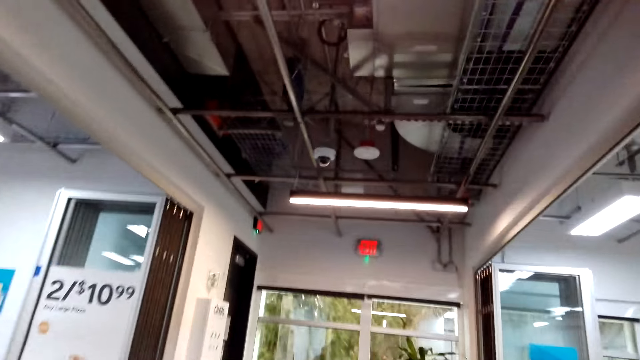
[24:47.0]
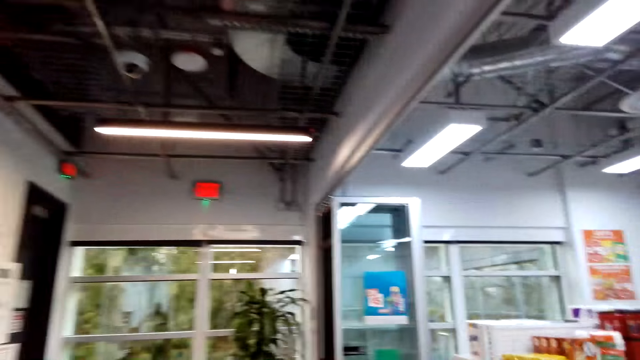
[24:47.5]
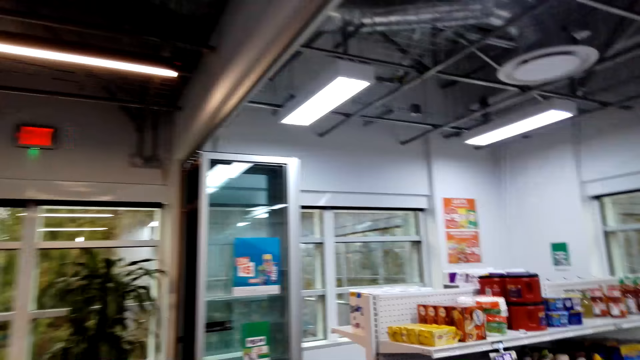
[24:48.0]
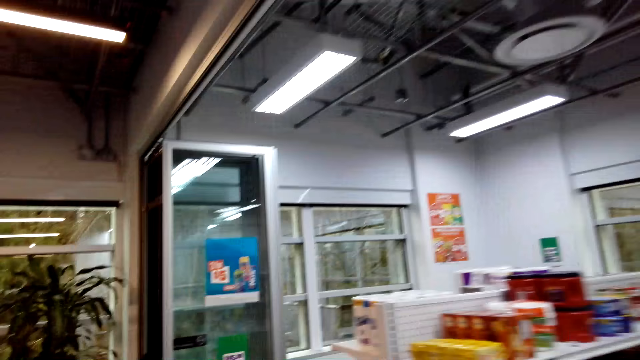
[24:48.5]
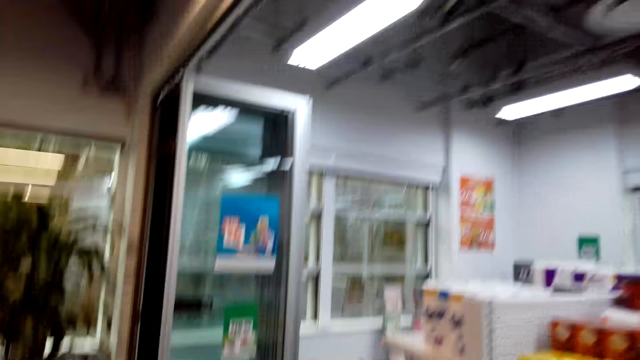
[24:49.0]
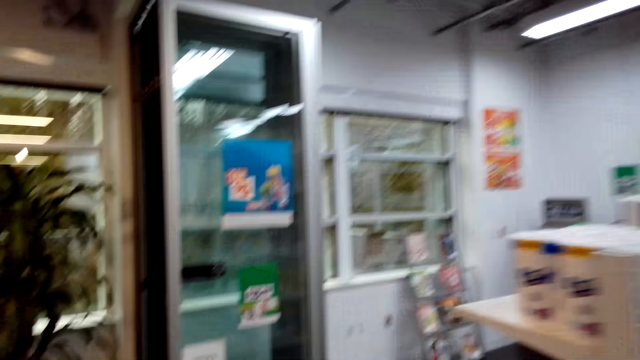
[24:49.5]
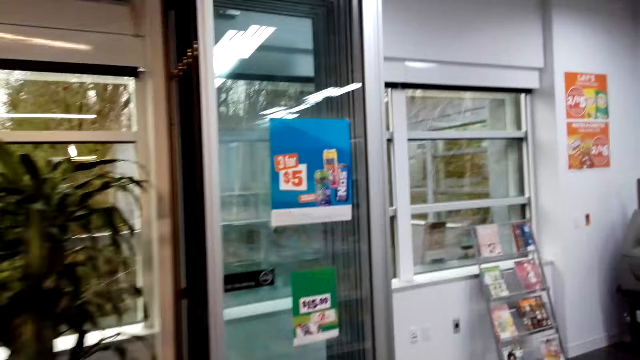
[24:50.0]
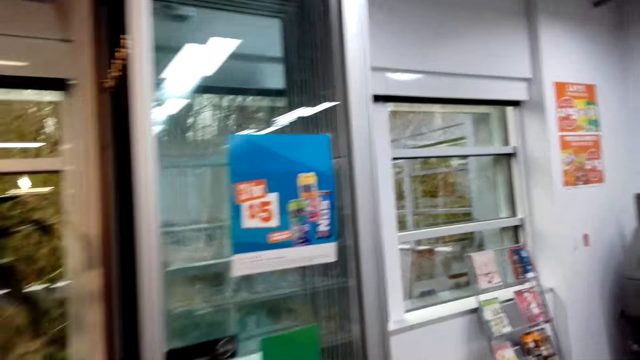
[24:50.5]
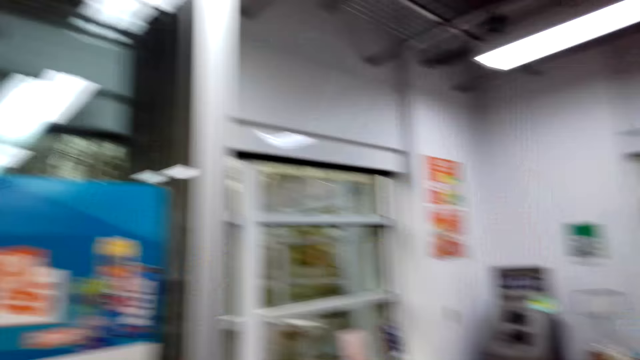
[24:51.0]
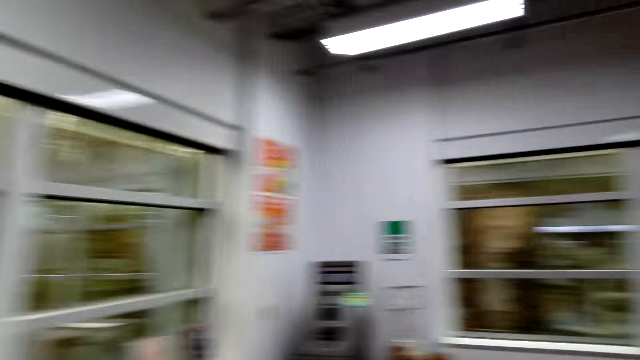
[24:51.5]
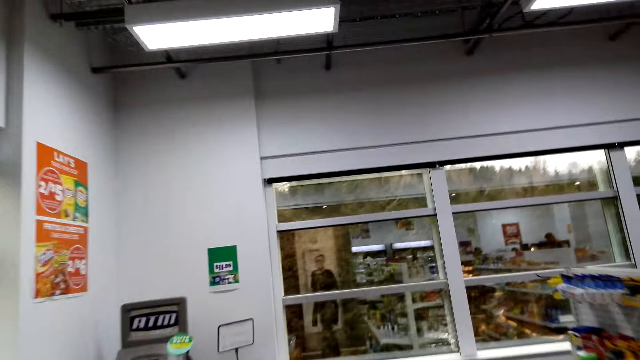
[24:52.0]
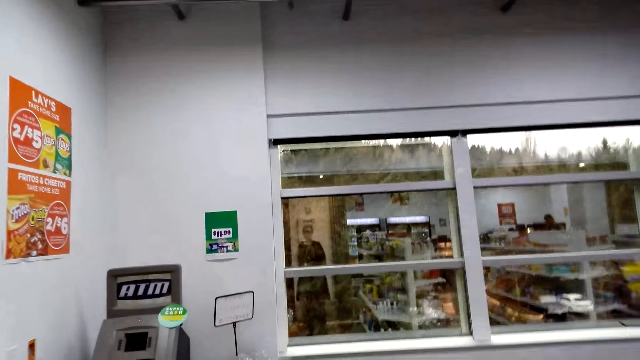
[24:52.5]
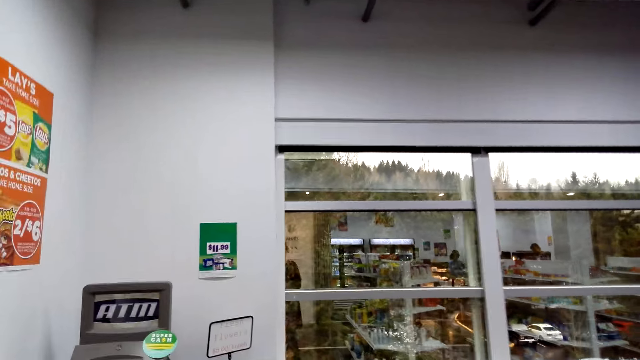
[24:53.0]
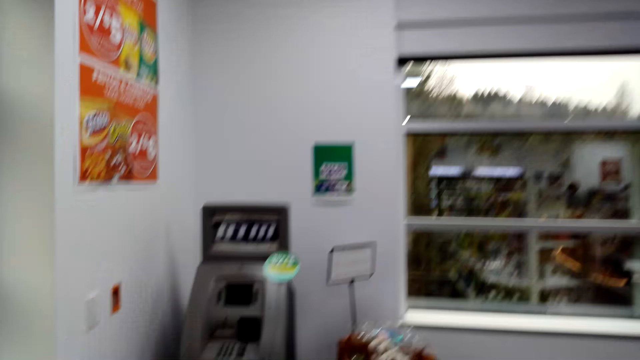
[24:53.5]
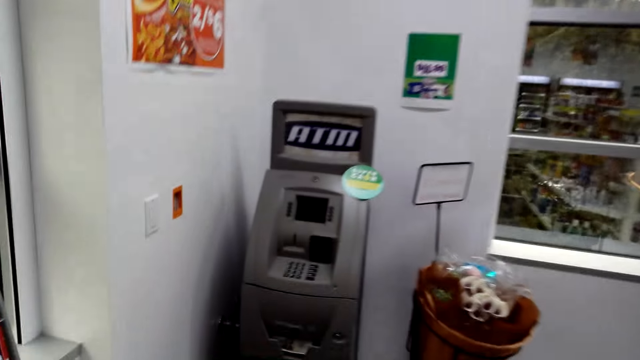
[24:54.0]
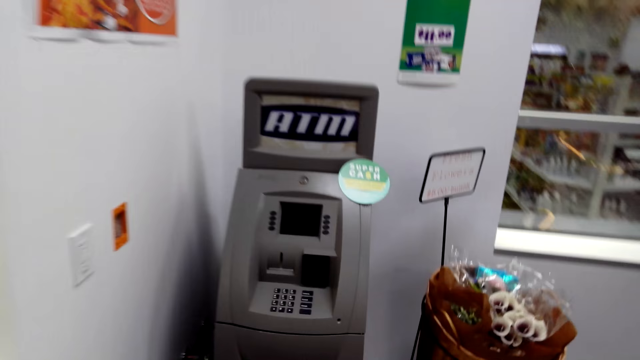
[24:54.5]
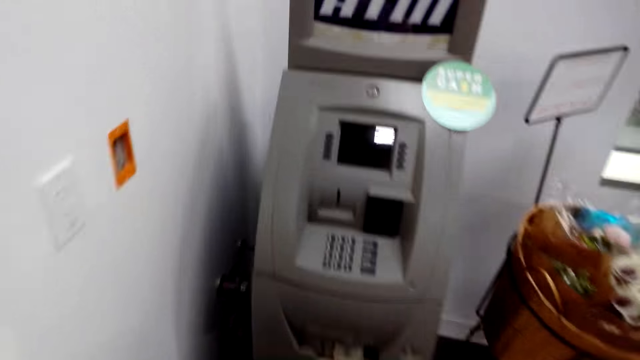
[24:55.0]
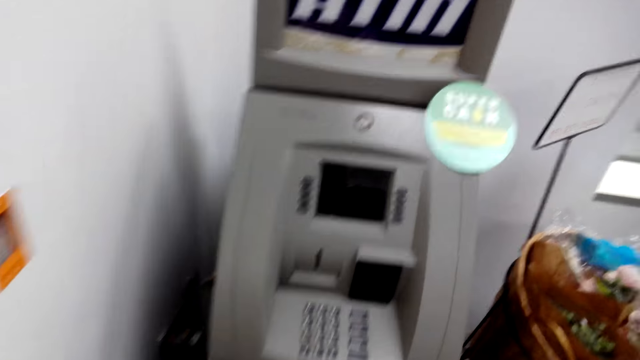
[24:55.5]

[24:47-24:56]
The camera wearer enters the supermarket.

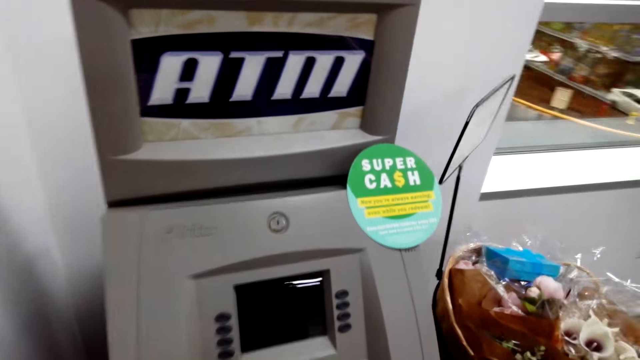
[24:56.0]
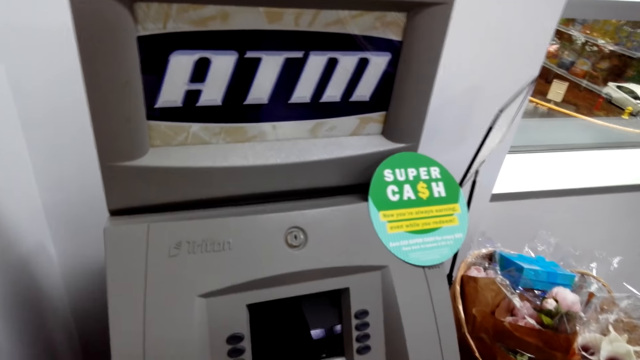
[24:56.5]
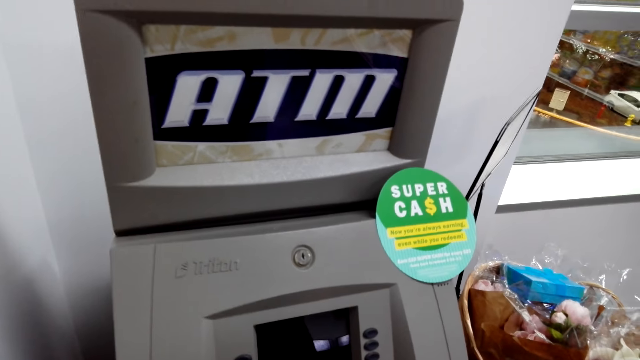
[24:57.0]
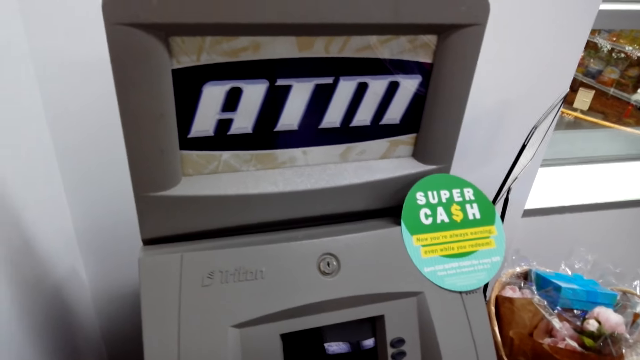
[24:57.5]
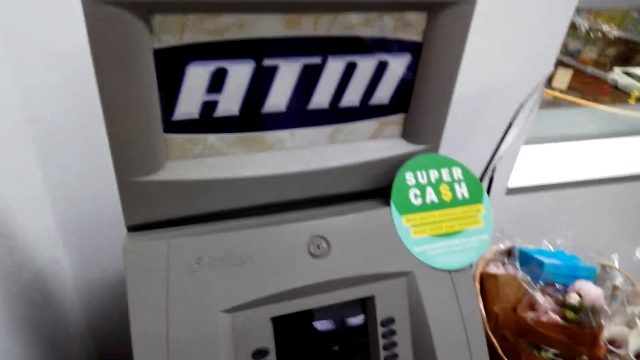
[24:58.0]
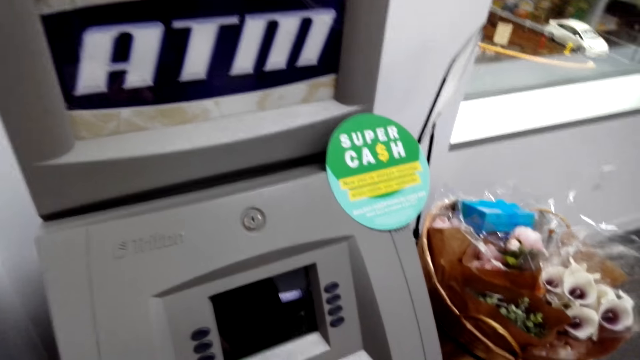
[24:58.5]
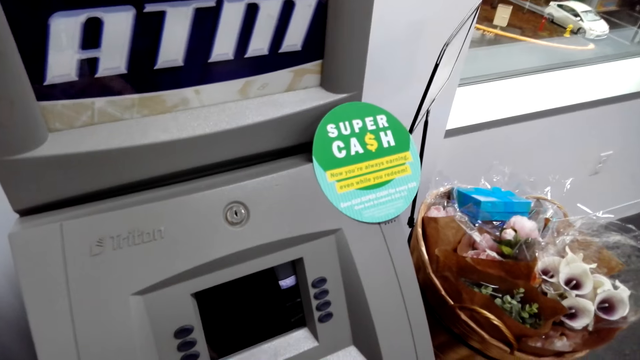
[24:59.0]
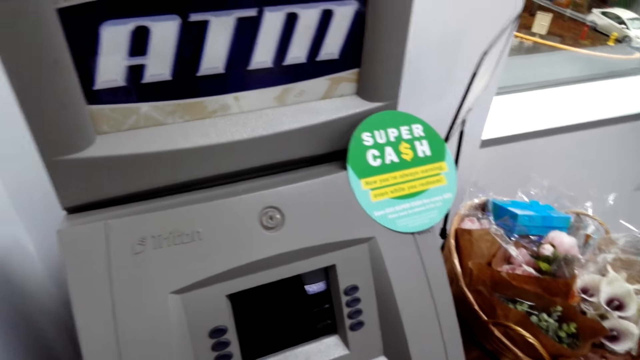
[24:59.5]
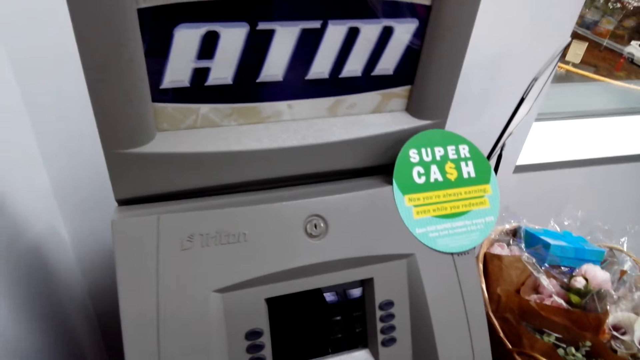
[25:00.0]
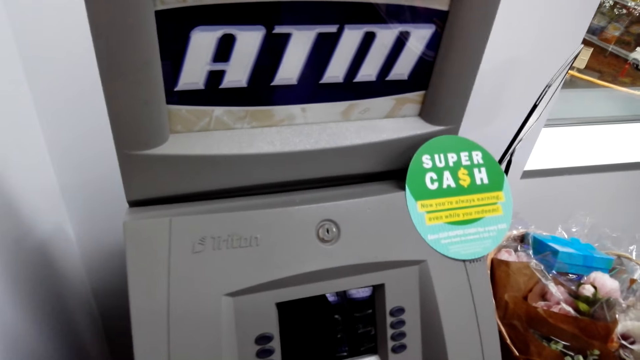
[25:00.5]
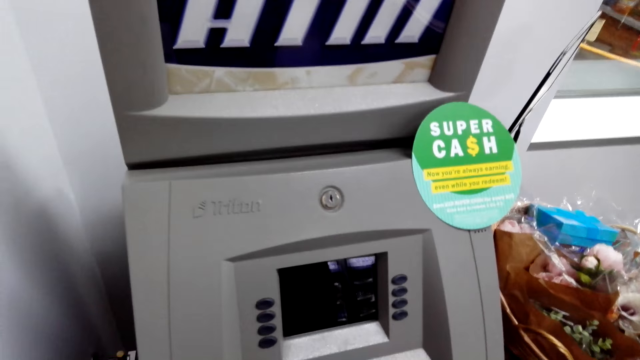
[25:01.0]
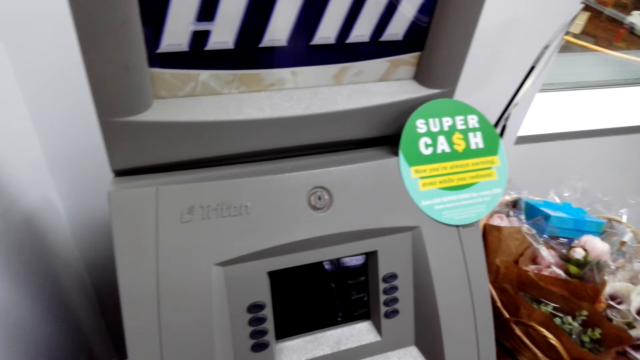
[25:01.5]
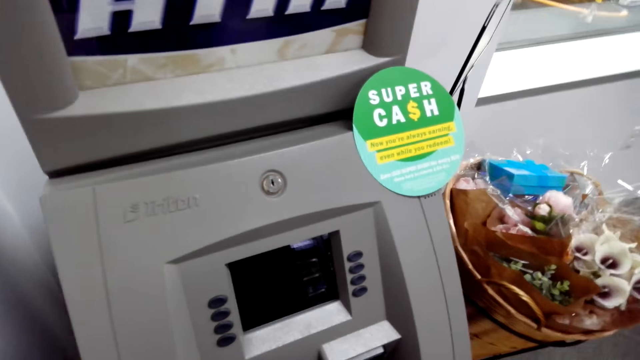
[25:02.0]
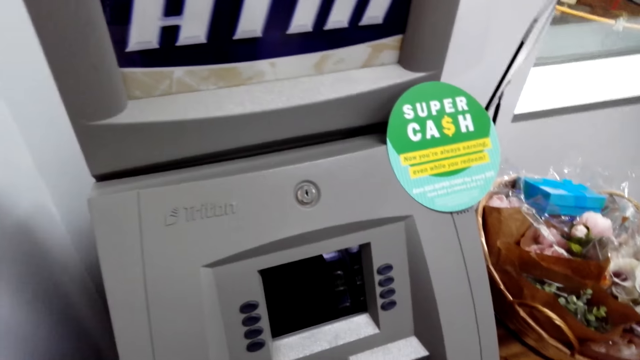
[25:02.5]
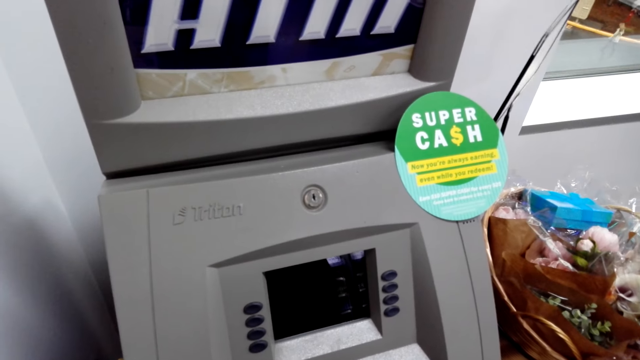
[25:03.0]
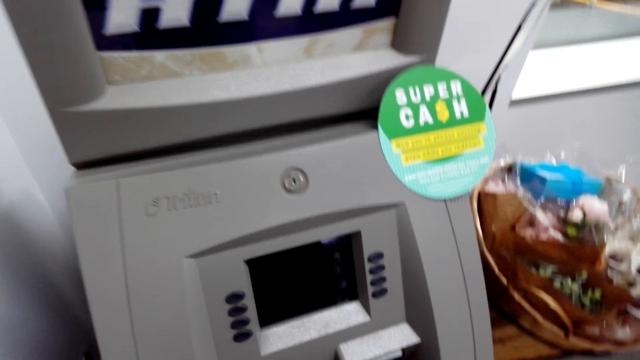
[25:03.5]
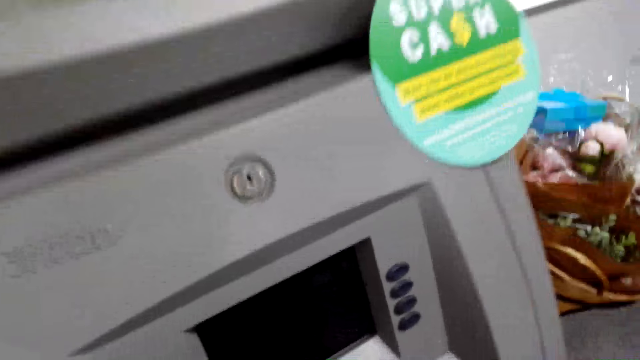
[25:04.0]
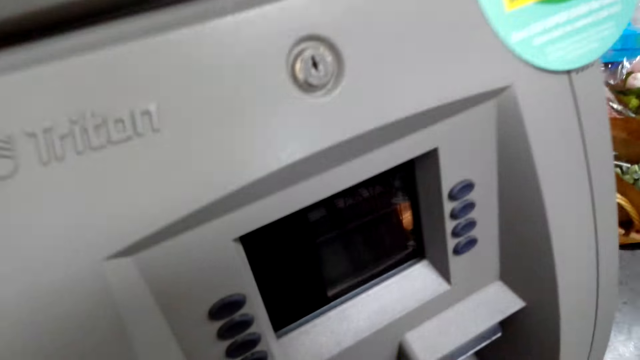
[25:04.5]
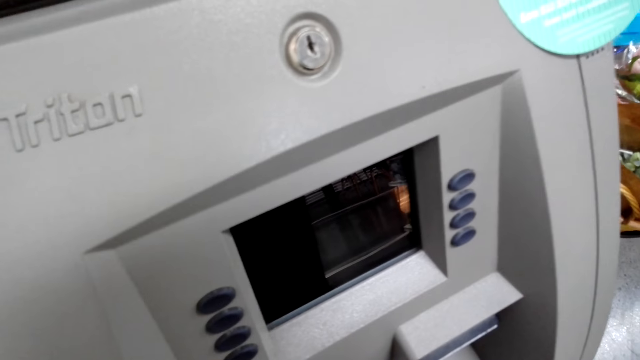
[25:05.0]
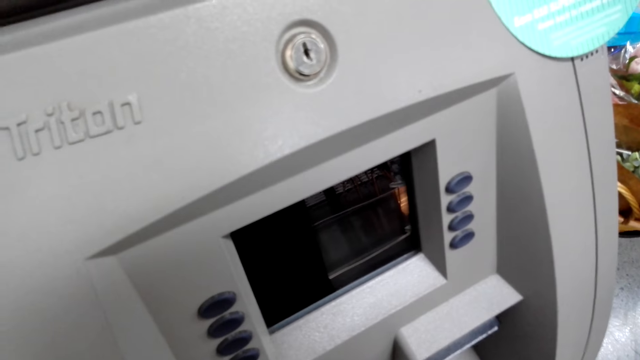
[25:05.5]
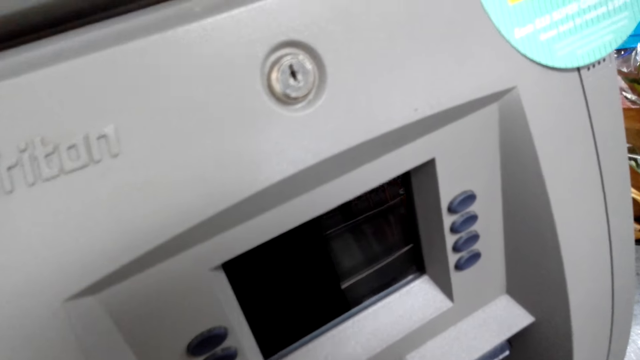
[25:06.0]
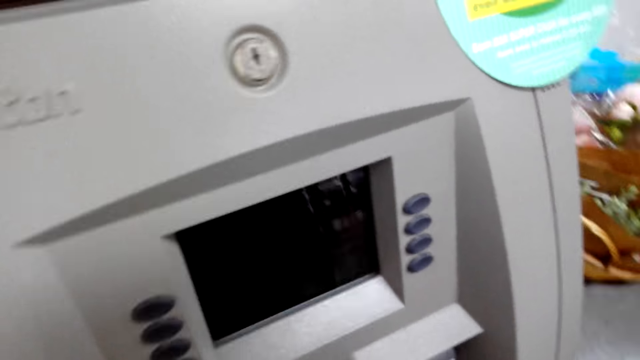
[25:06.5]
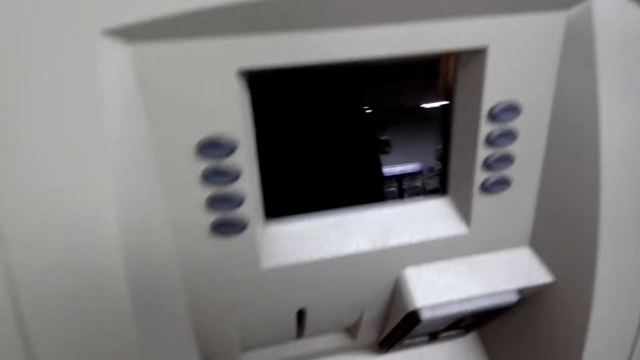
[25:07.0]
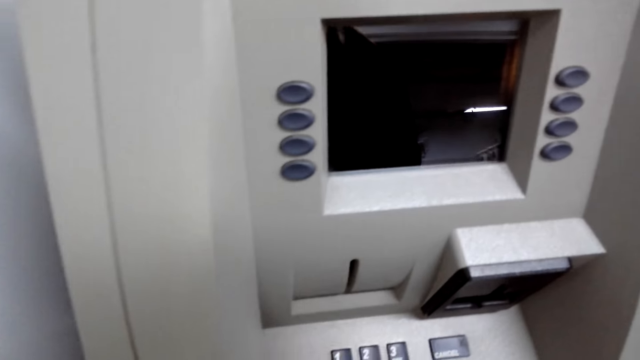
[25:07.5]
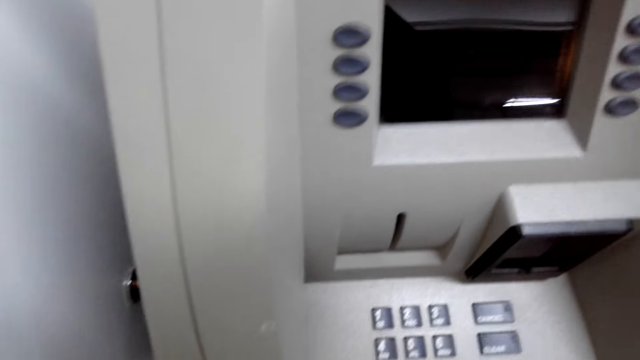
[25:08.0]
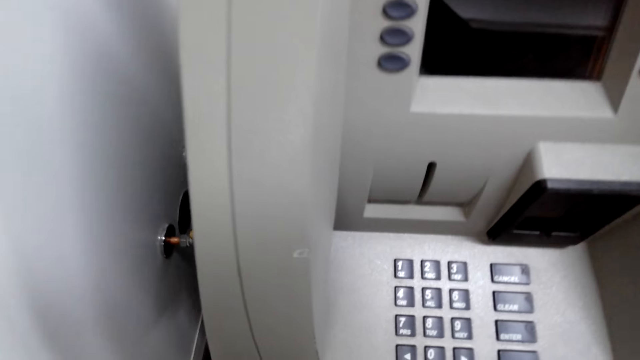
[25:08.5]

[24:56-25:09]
The camera wearer stares at the ATM machine. They press the automated teller machine.
